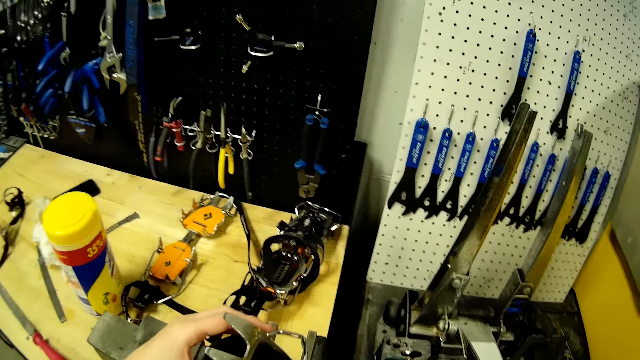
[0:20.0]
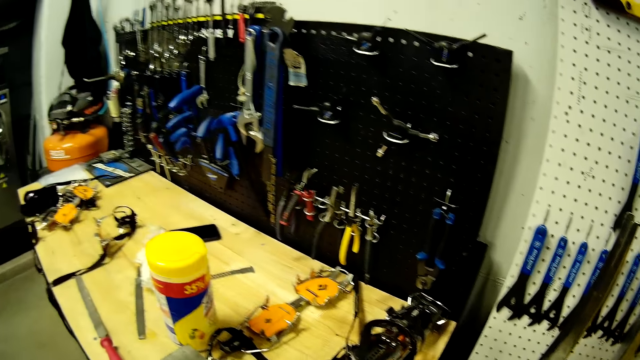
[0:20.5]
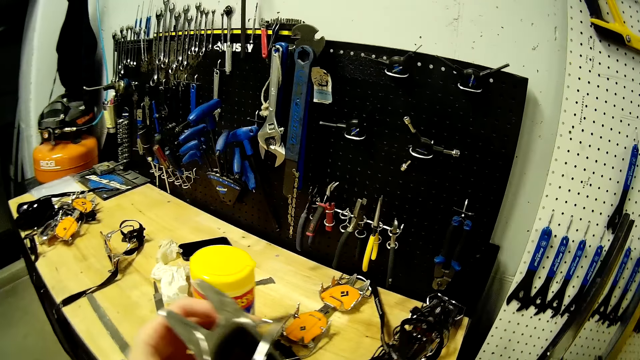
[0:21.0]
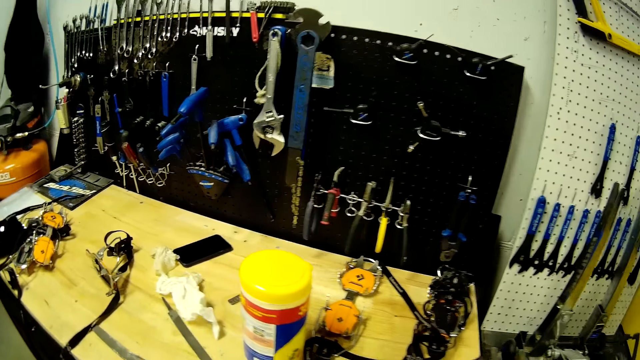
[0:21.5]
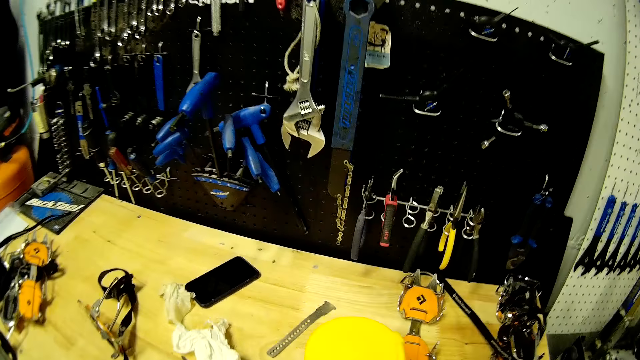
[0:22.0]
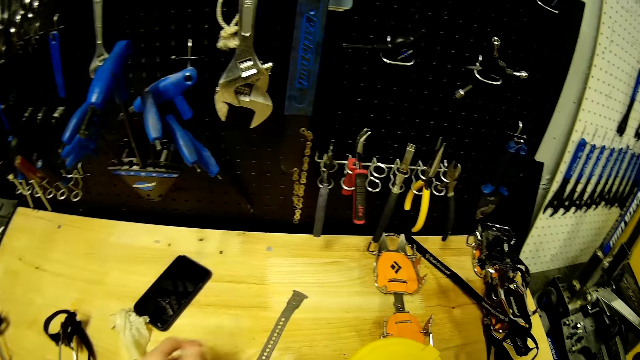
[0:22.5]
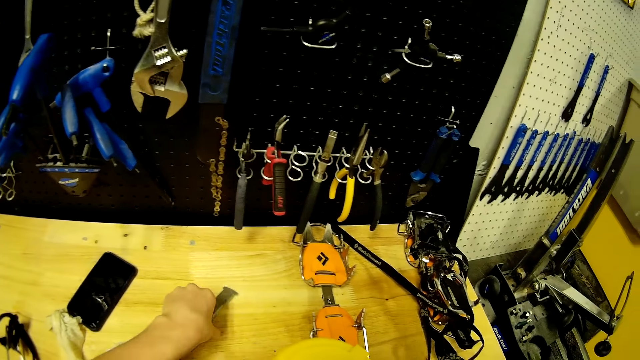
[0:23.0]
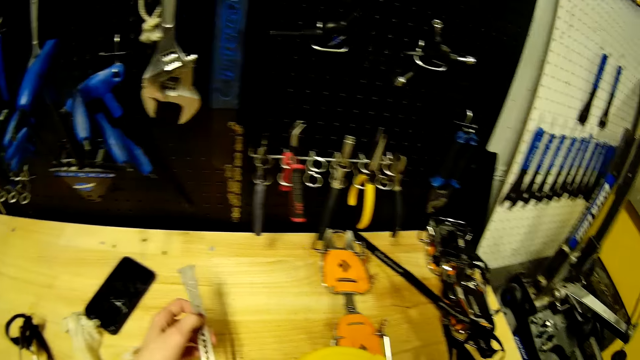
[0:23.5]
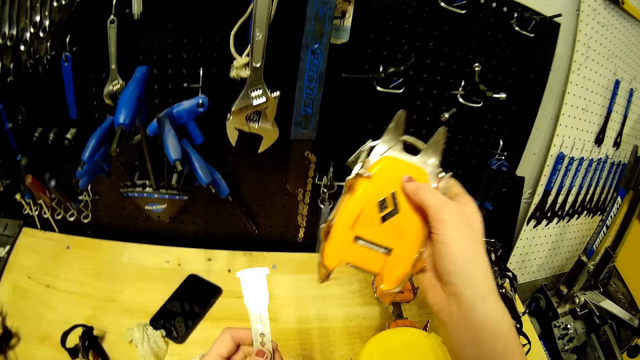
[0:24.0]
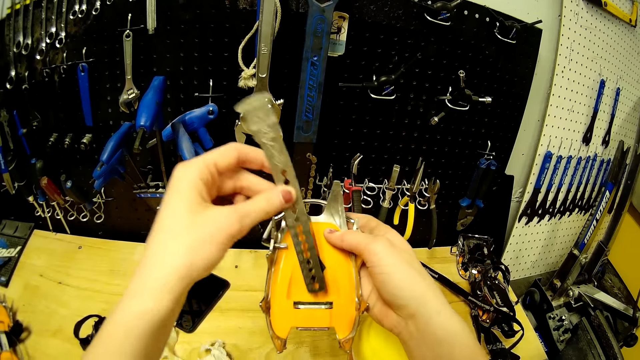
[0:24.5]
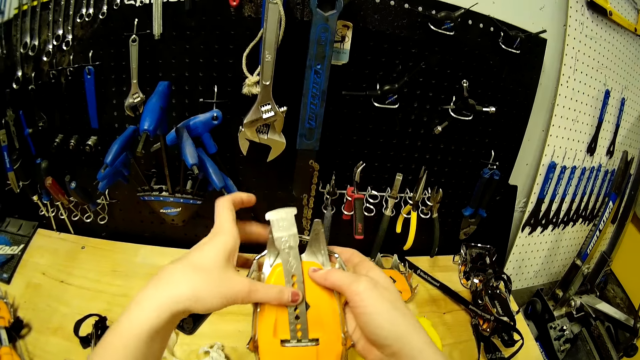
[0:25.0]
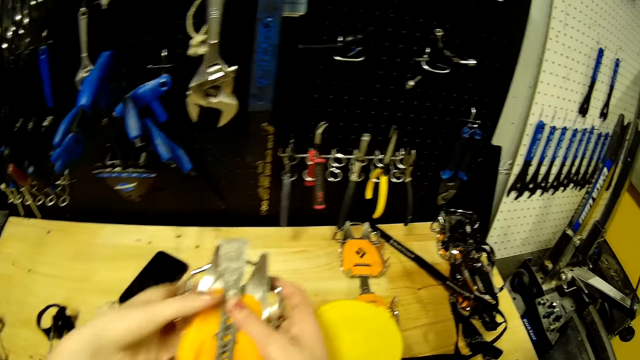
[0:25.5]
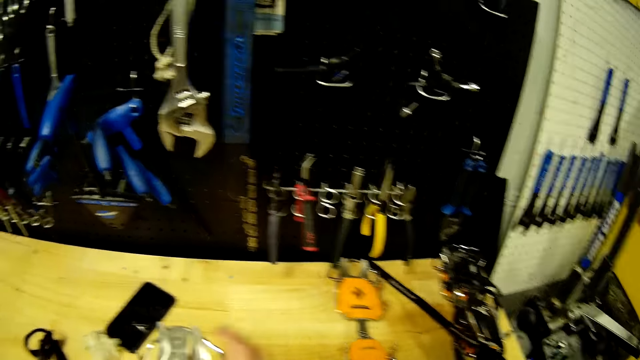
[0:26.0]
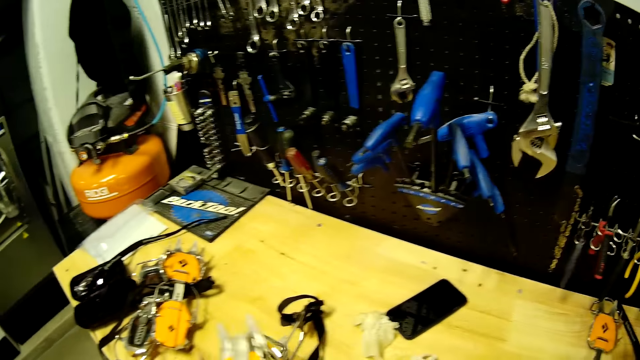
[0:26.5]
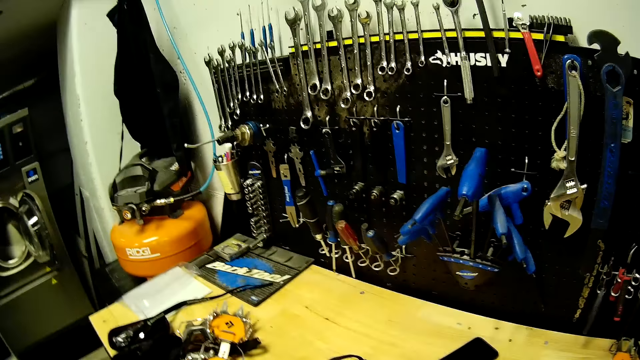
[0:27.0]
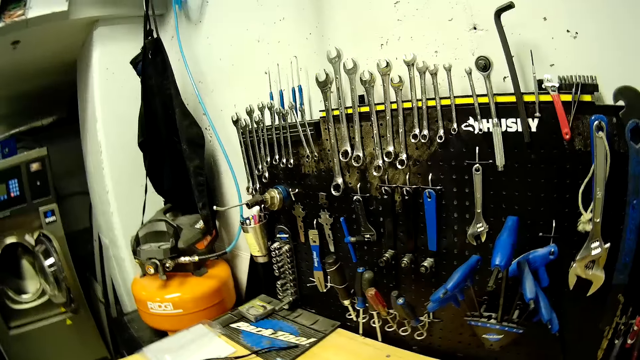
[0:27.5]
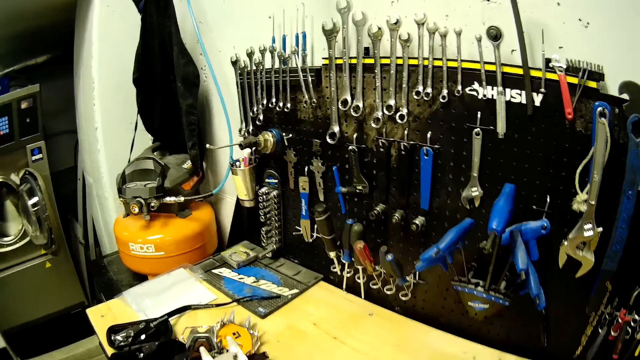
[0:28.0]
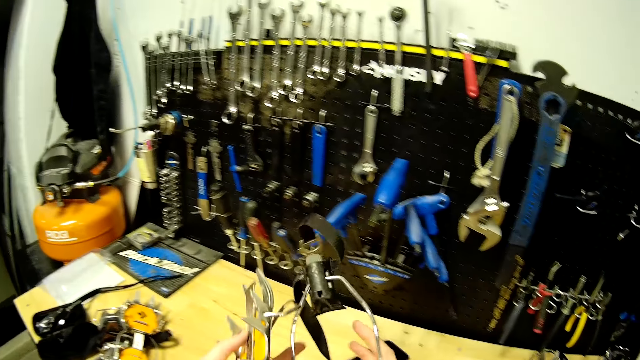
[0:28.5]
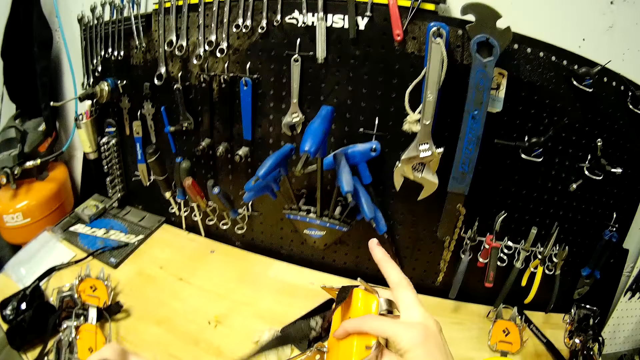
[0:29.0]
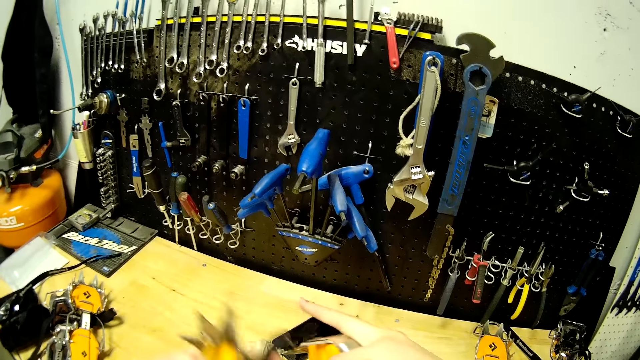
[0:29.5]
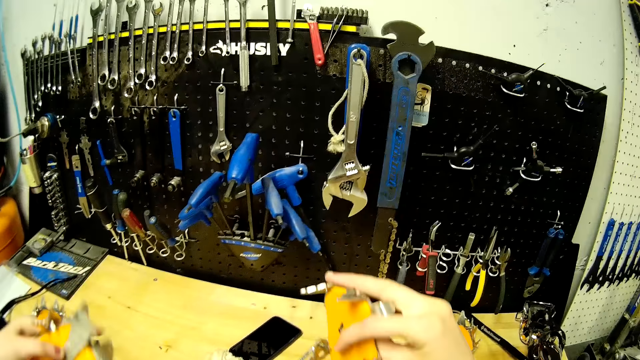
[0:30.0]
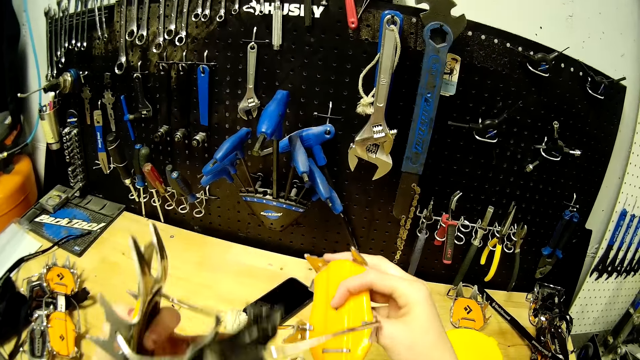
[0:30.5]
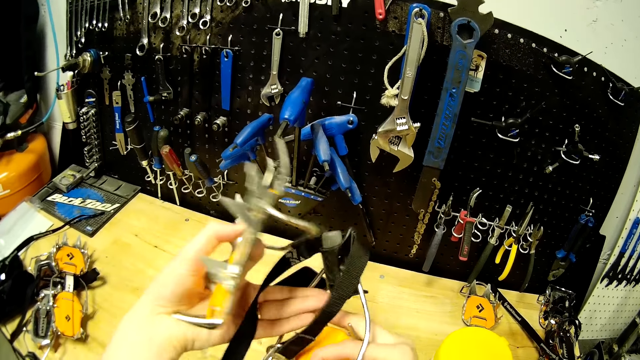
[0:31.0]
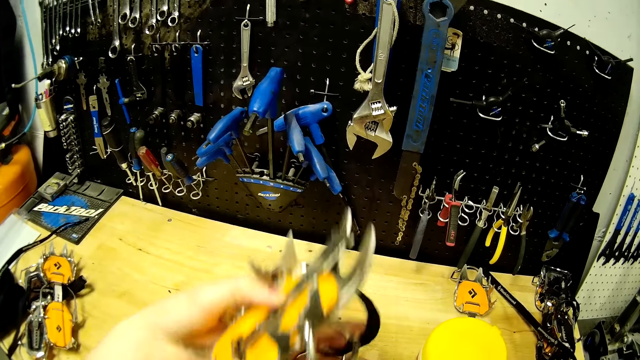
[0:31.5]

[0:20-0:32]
The camera wearer removes the metal strap or tool from the strap holder with her left hand. She picks up a long flat blade from the table with her left hand. She fixes the tool. She puts the long flat blade into the metal strap with her left hand. She picks up a metal strap from the table with her right hand.

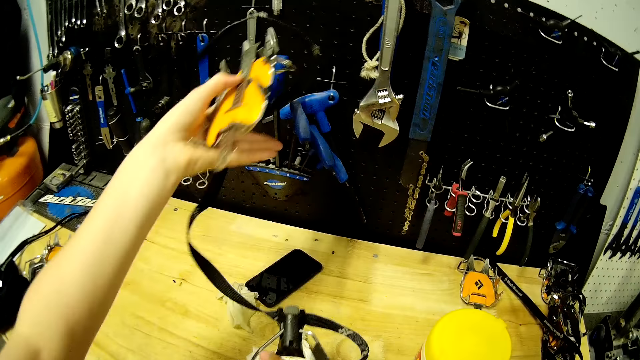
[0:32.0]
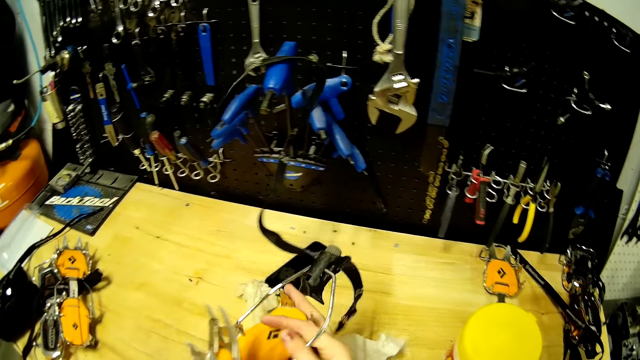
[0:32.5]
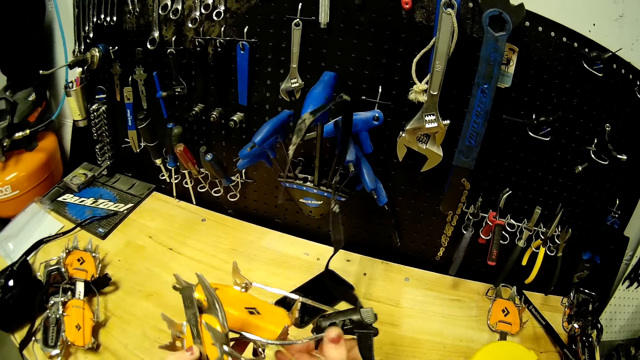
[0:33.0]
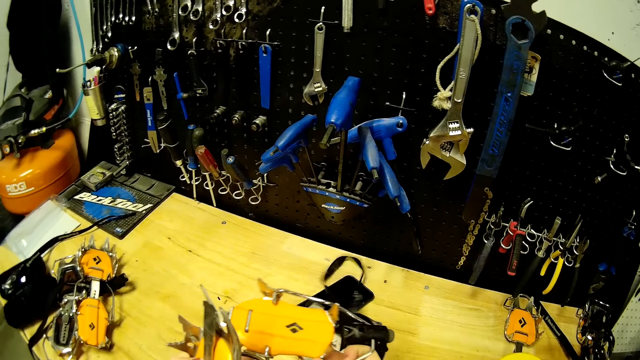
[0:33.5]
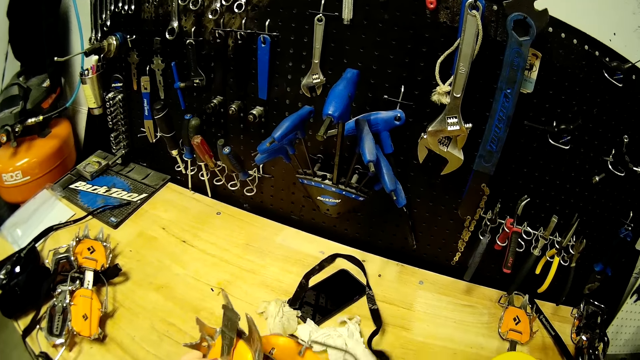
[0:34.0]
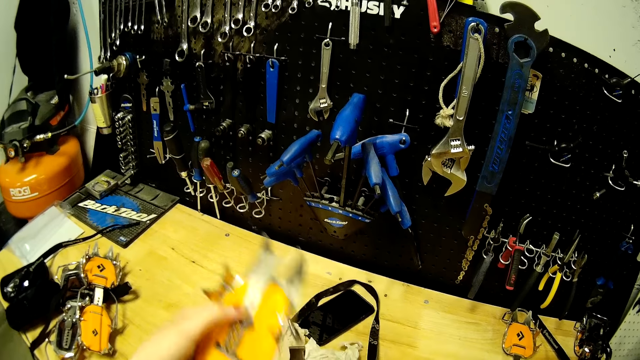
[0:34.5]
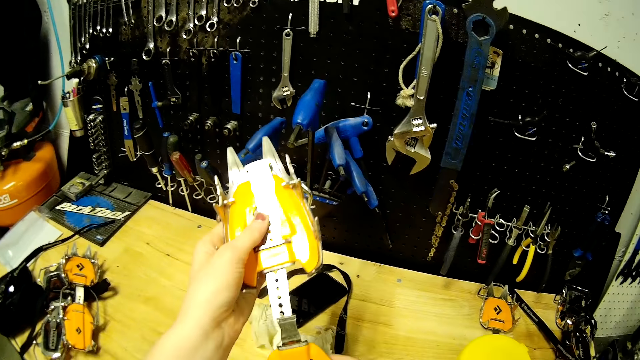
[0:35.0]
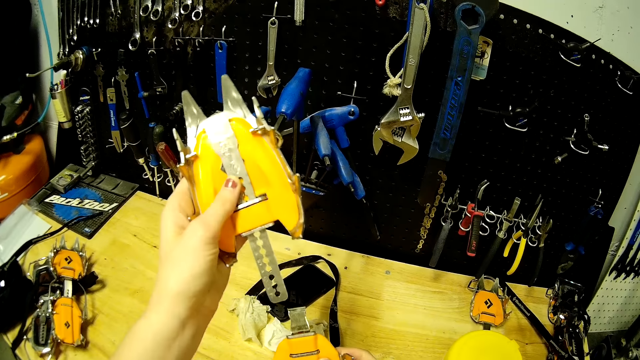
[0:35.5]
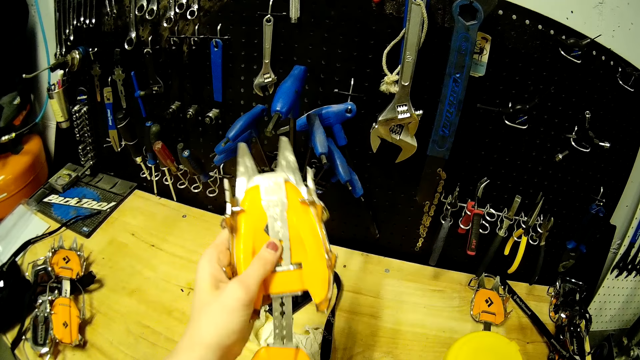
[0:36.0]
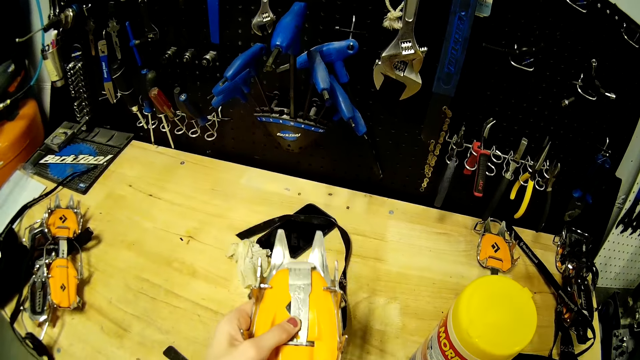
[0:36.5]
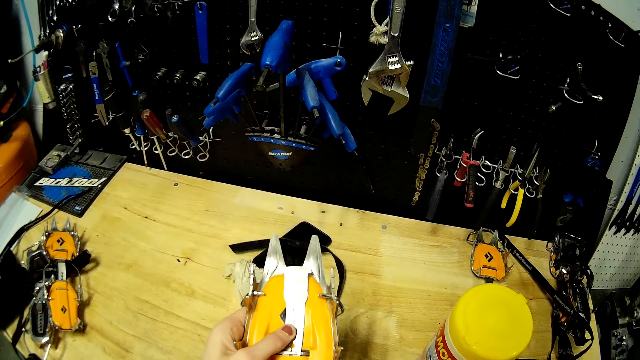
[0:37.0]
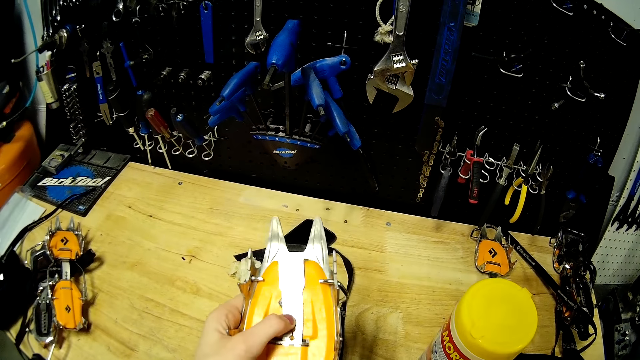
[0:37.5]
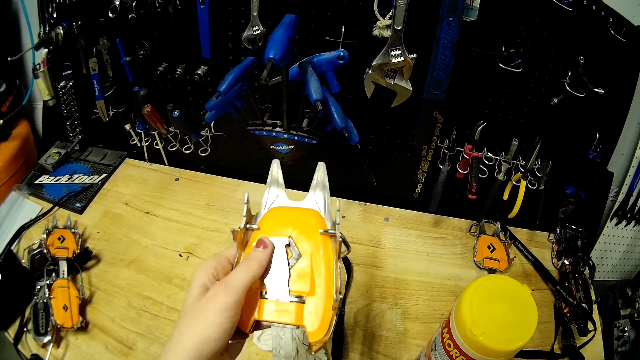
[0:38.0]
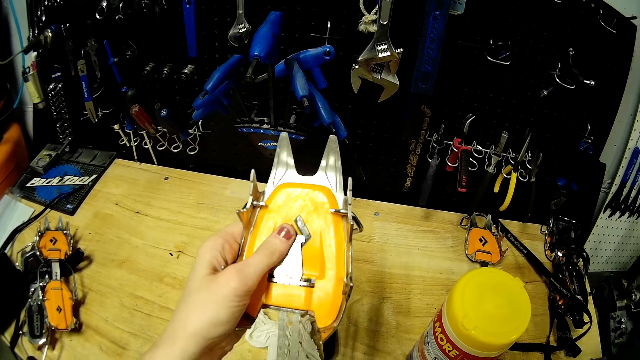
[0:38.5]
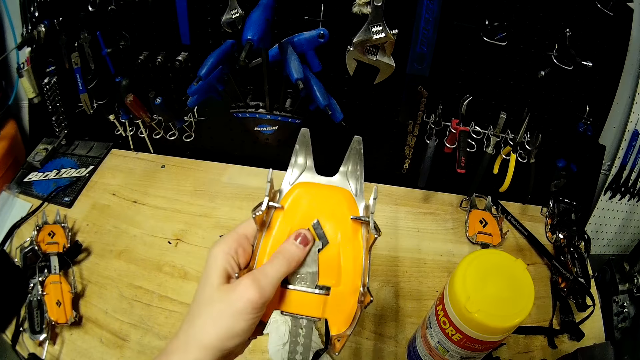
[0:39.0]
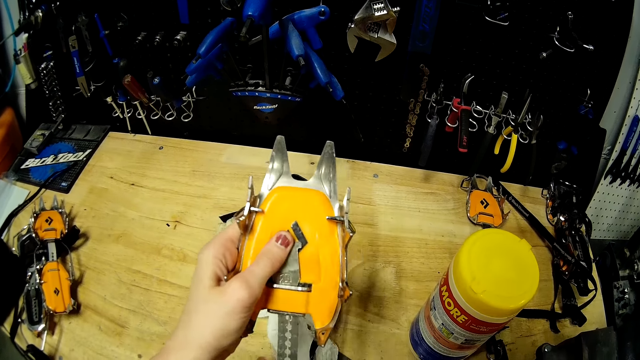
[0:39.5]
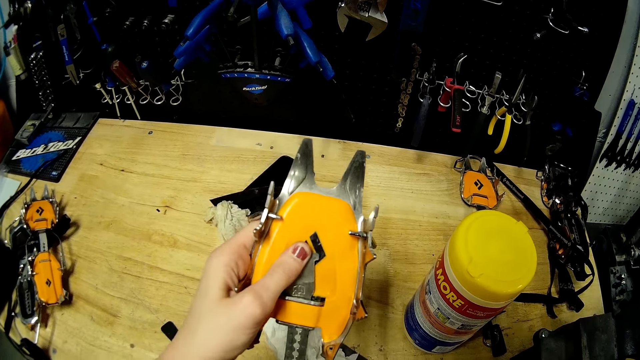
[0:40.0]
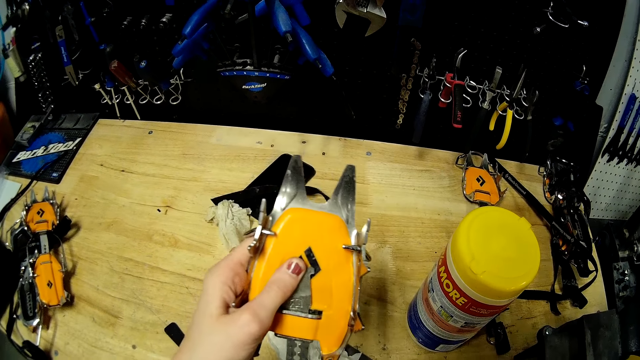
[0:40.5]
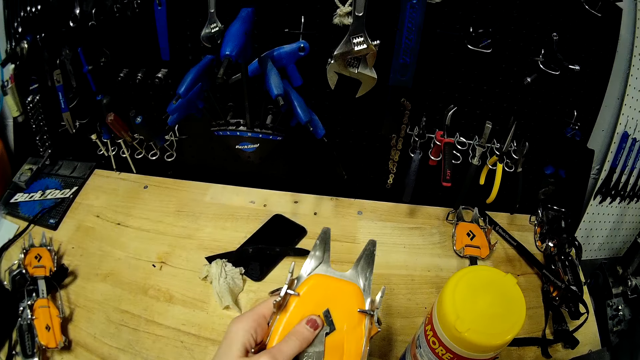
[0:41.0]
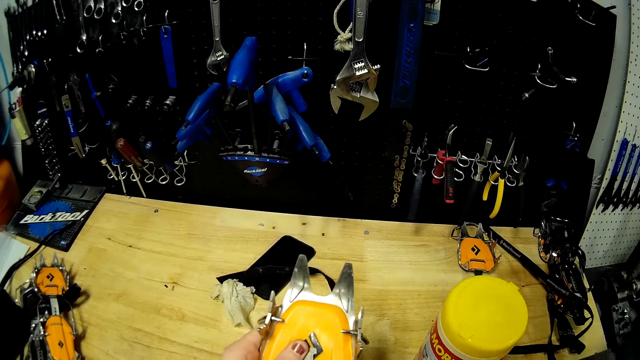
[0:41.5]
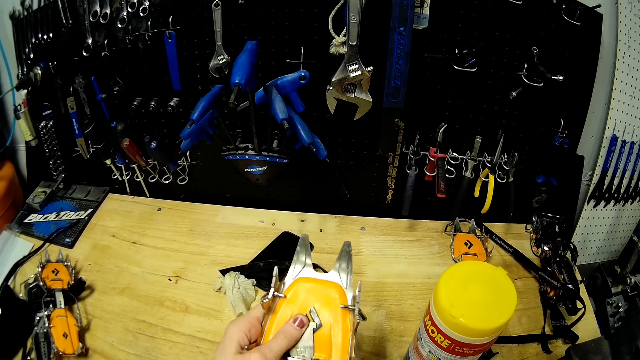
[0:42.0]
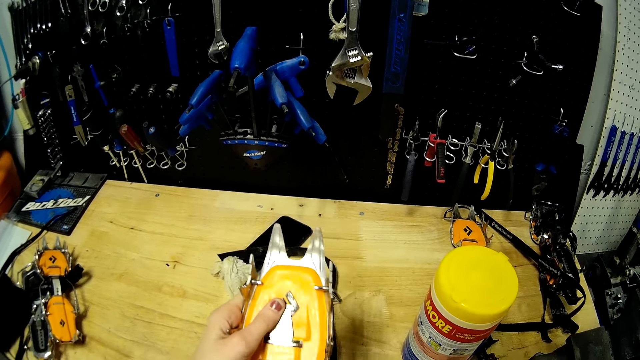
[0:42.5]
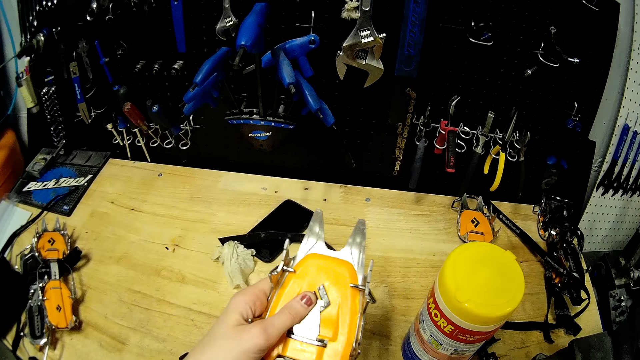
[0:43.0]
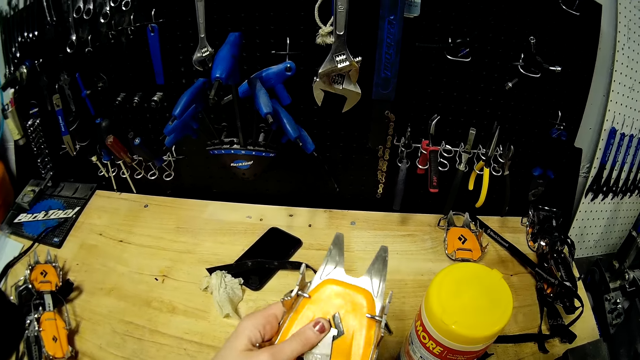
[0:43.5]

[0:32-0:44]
The camera wearer puts the metal strap into the metal strap.
